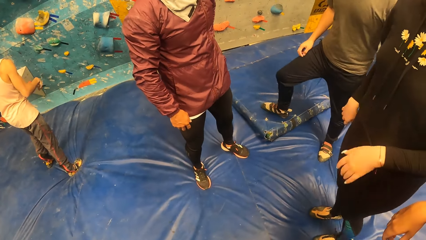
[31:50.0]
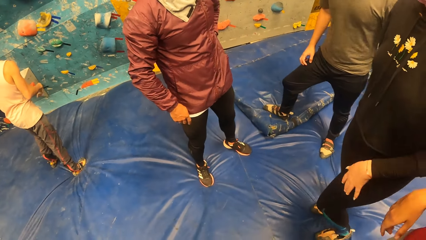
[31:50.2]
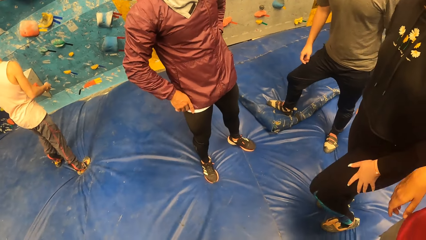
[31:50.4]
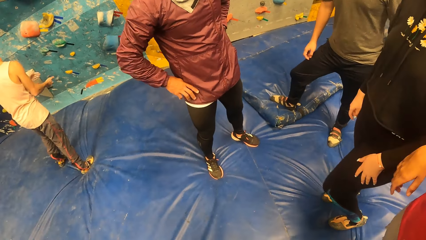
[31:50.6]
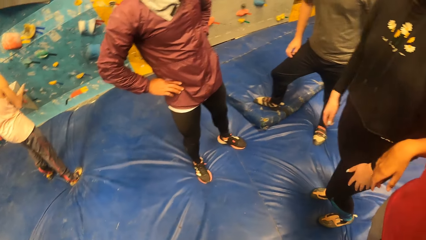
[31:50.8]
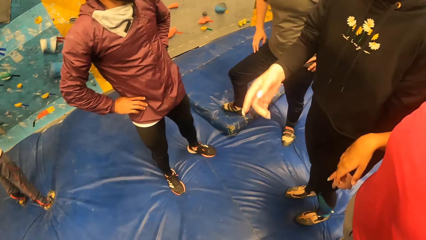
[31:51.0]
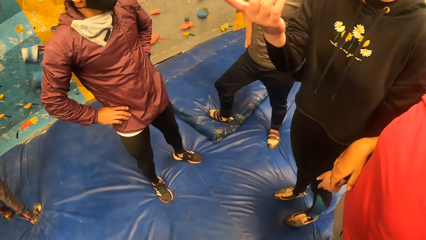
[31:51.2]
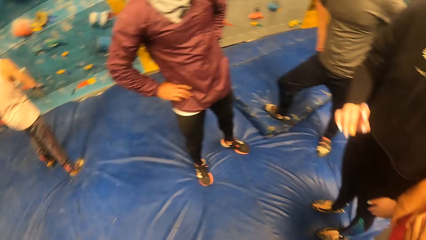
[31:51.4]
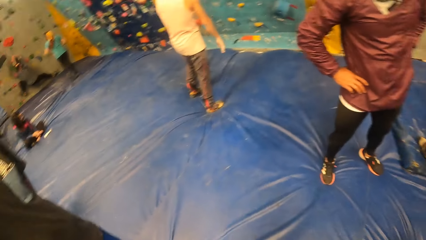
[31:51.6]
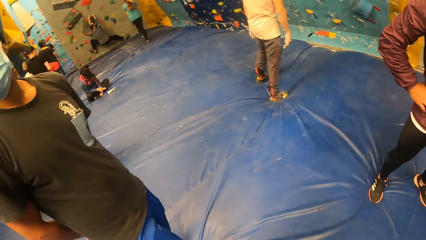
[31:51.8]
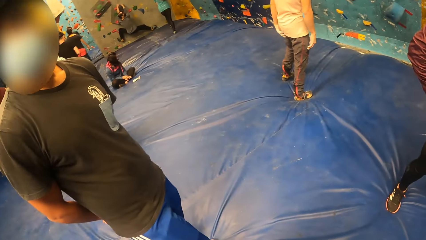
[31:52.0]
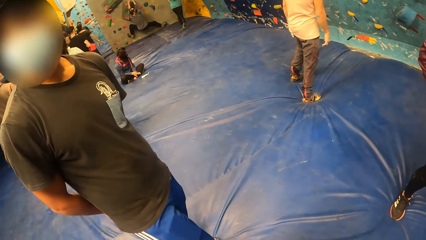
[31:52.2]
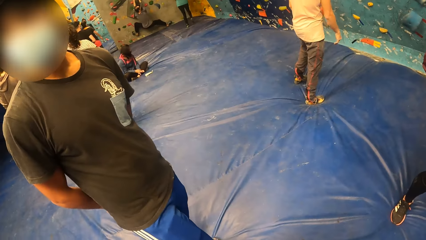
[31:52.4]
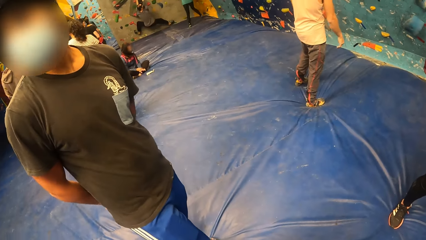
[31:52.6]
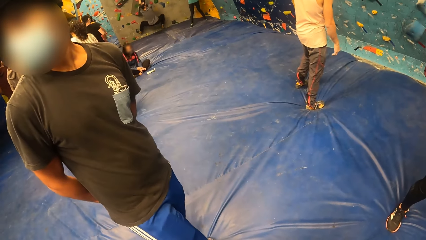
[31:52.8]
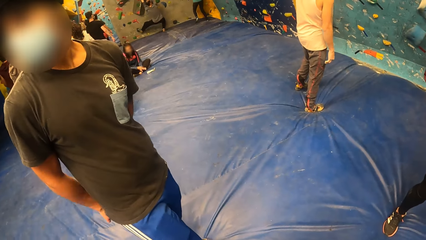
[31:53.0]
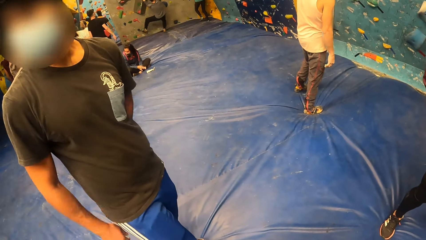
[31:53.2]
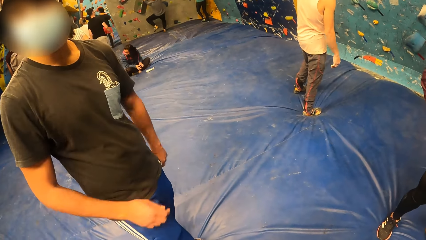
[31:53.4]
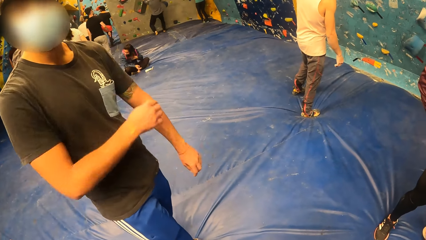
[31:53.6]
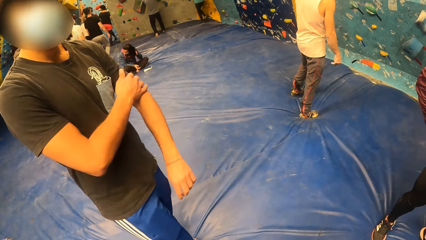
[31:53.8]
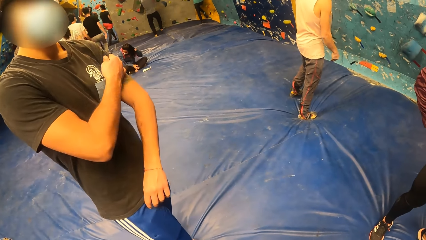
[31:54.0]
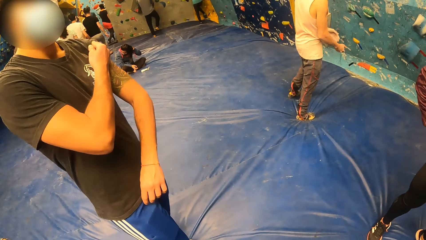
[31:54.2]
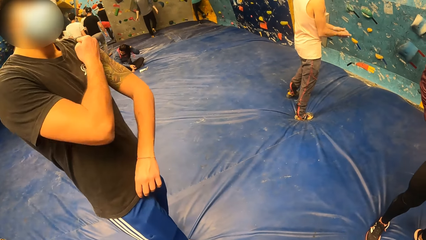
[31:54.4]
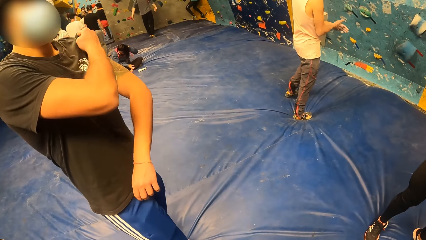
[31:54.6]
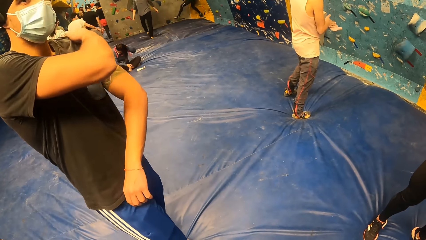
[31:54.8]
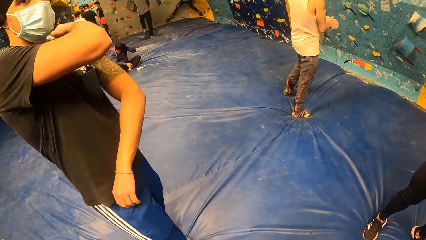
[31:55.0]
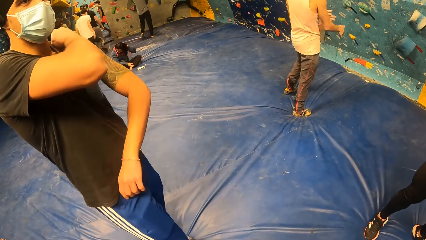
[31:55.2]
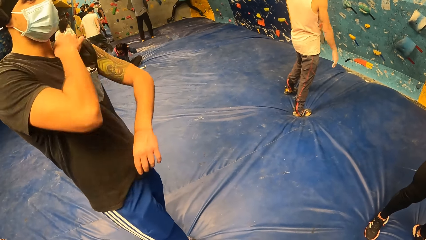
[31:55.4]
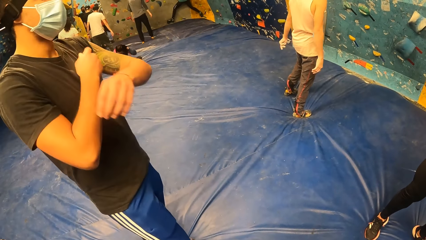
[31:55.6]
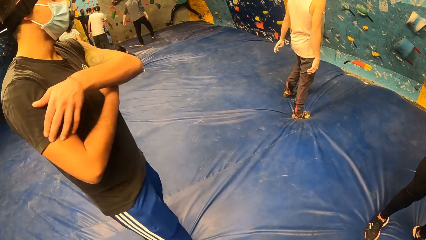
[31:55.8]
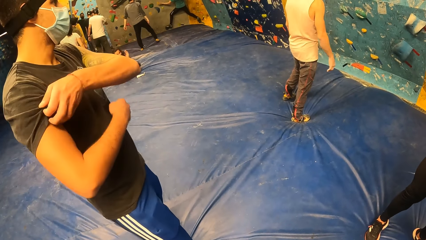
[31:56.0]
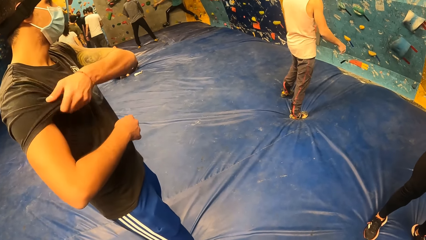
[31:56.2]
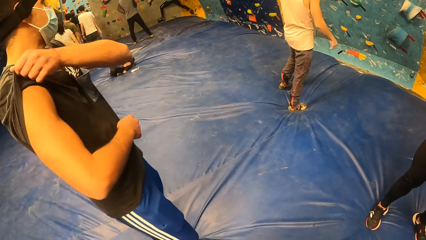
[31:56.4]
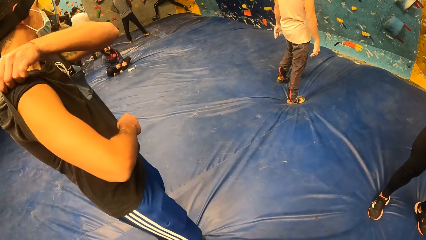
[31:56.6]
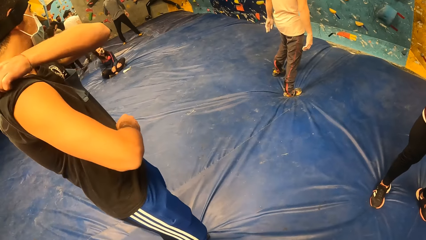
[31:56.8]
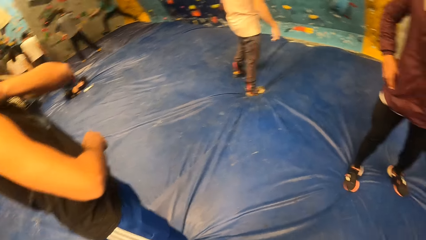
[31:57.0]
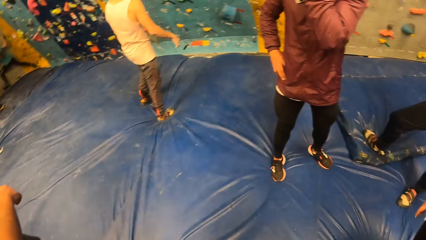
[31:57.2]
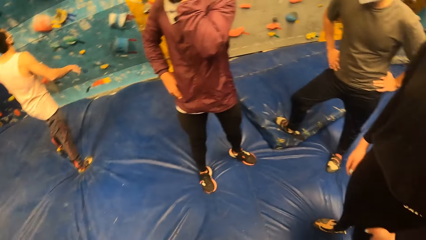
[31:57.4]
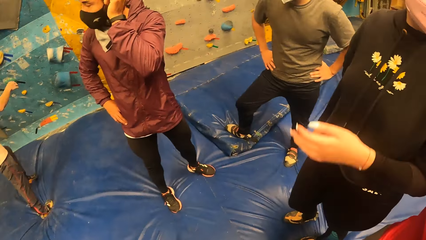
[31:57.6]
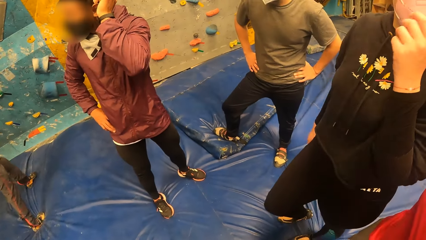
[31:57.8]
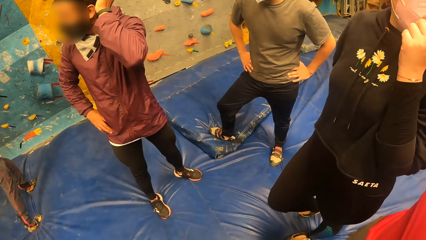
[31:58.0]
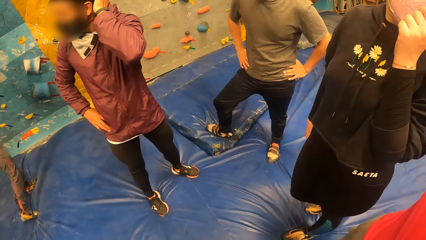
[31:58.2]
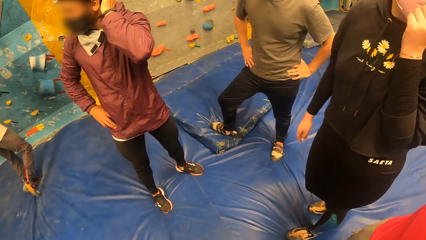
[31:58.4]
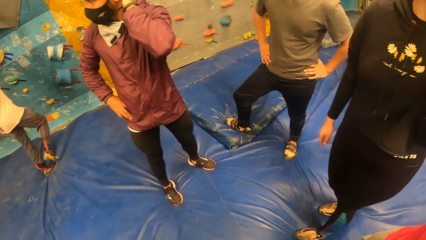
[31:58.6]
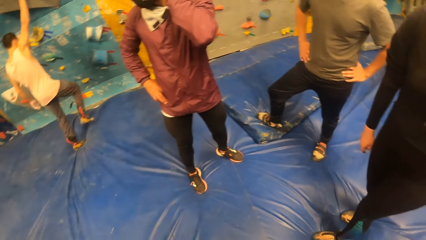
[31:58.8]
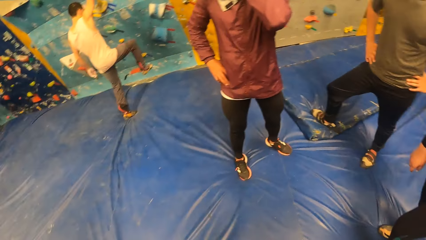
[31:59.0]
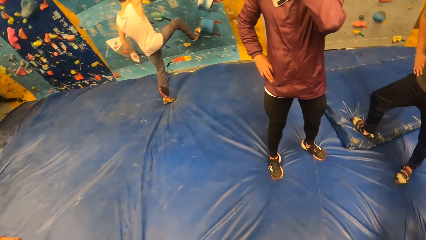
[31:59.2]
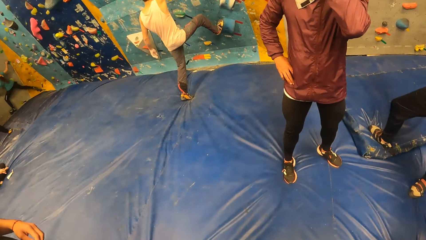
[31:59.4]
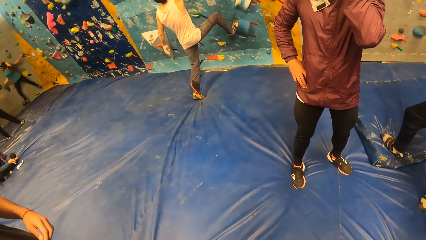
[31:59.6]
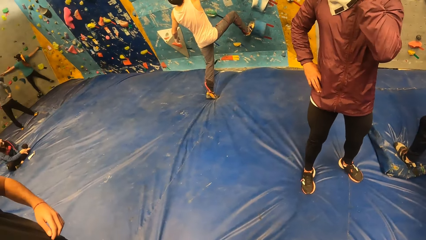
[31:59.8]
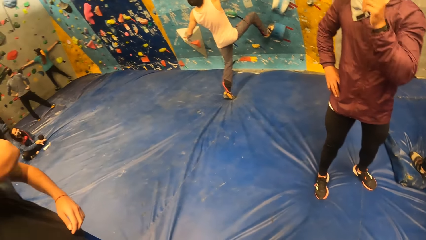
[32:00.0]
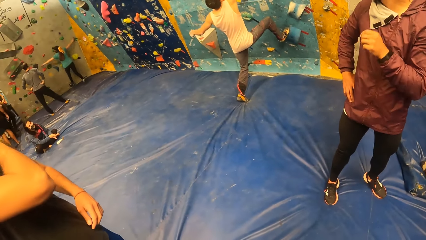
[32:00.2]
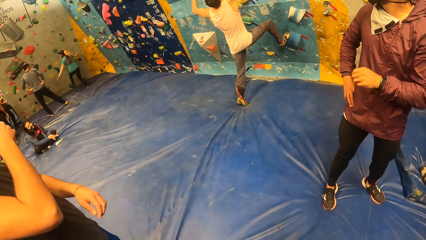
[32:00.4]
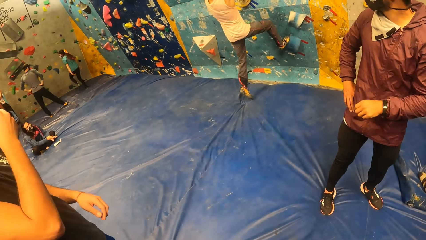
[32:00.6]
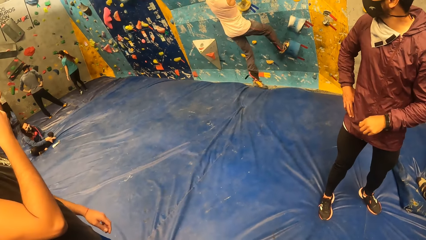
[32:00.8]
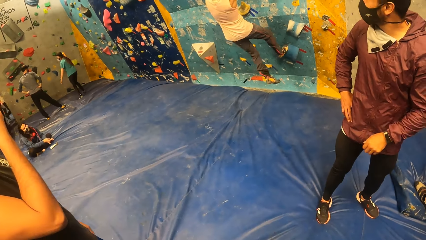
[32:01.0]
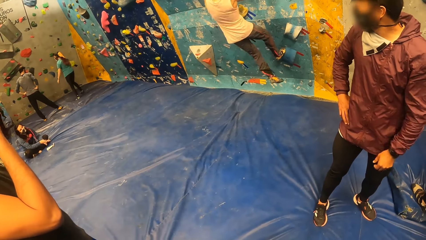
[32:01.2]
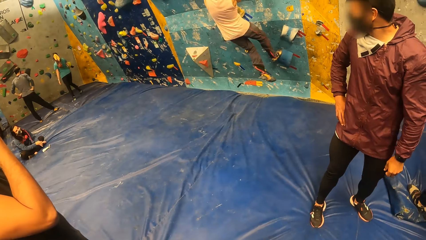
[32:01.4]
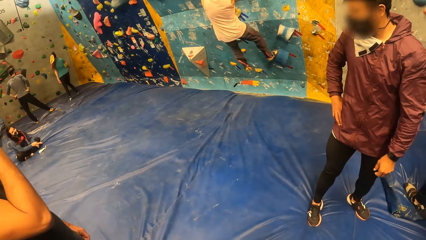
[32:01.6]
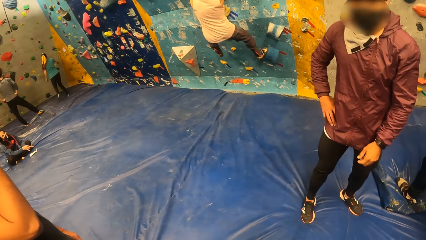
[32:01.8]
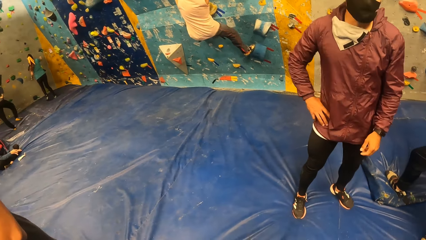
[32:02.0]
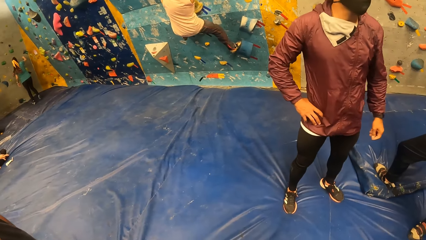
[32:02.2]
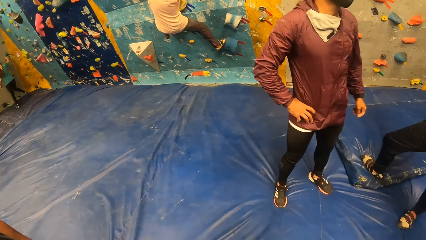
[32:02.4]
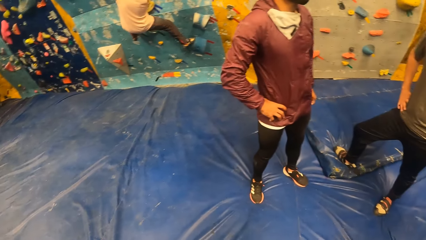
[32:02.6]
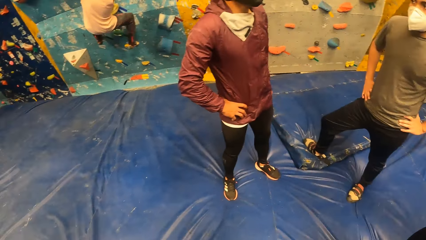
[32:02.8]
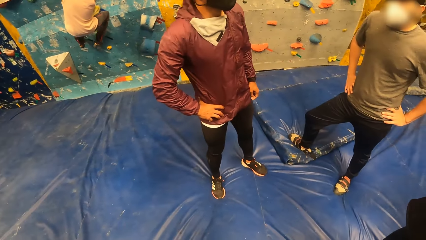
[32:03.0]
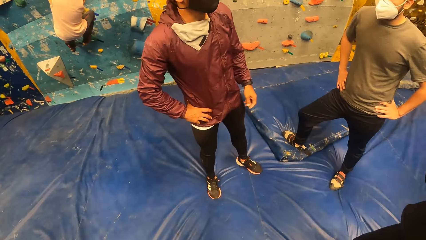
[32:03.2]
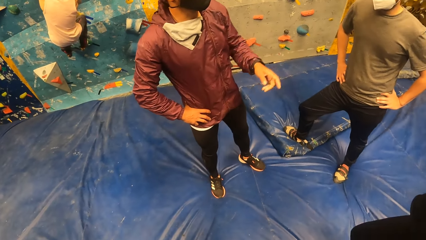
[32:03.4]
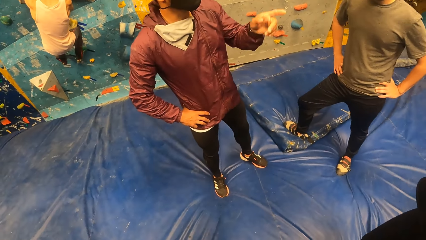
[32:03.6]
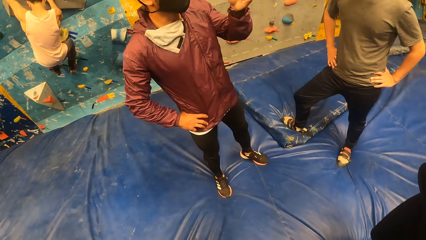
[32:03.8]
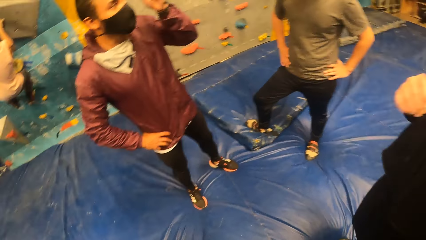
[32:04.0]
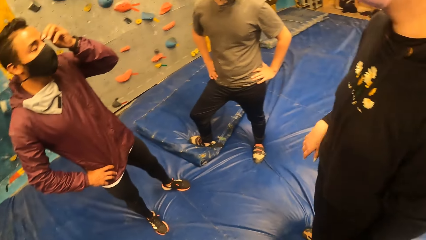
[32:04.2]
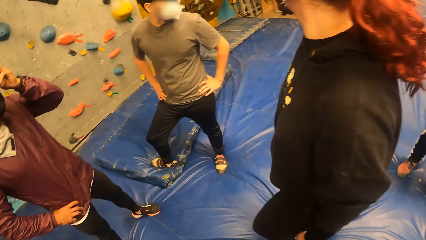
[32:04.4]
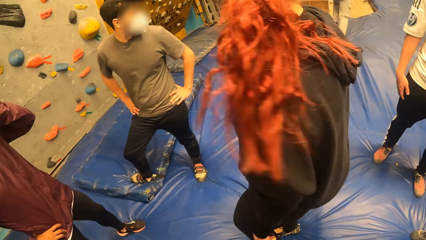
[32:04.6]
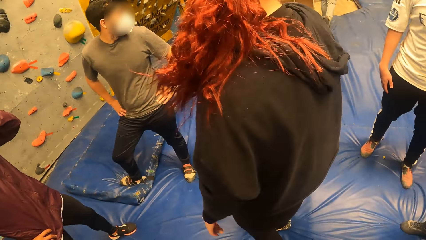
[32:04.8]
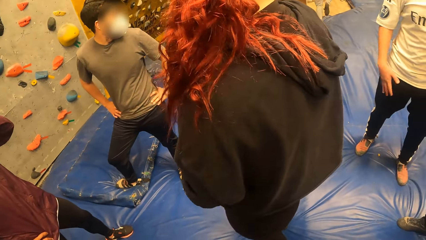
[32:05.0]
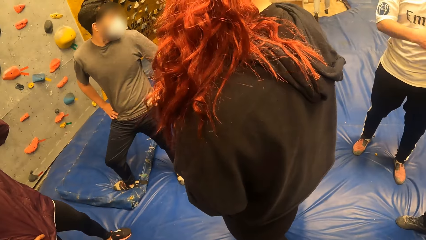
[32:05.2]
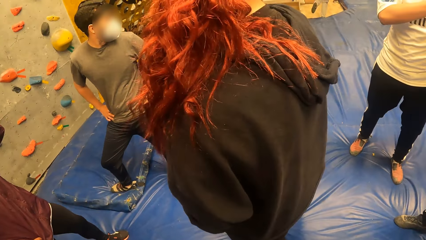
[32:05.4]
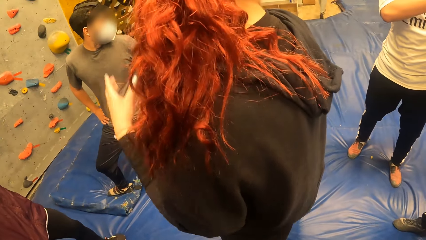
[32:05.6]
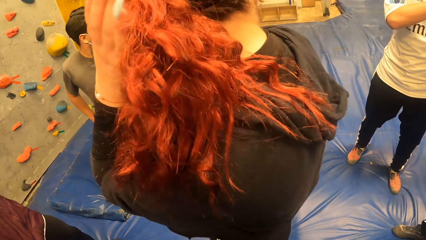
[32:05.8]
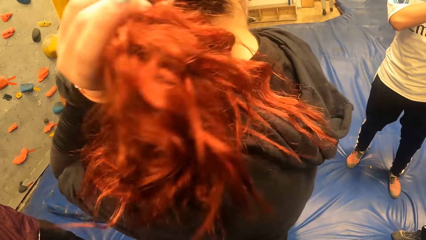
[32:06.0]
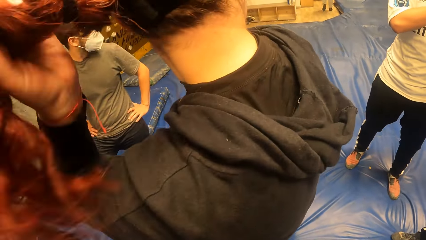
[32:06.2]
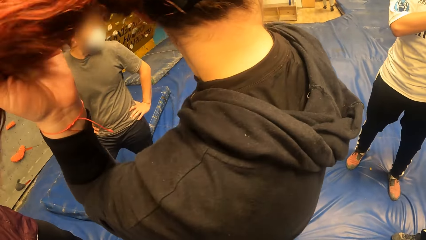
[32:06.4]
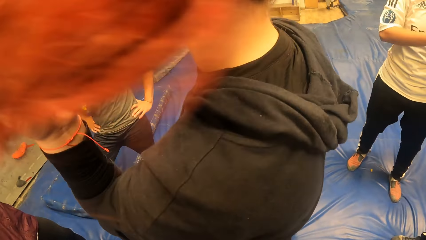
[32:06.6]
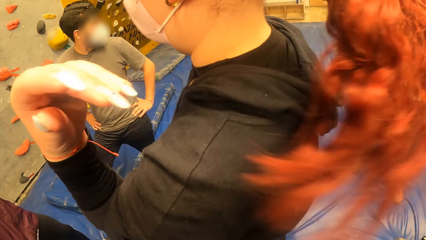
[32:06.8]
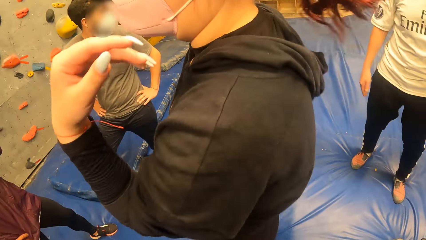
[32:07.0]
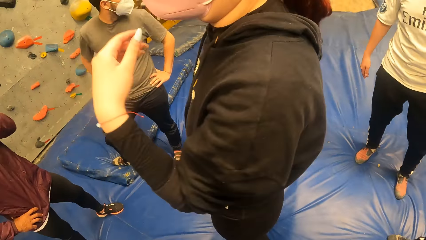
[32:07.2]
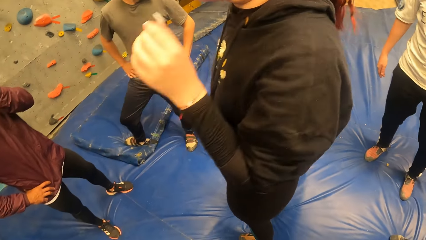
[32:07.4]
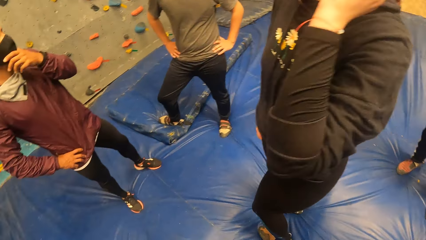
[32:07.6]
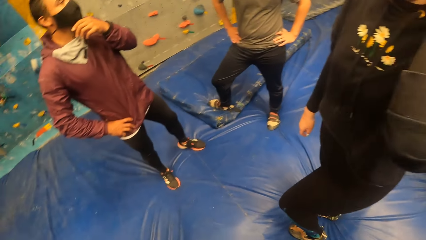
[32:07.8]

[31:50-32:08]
The camera wearer interacts with a group of people. A person sways a hand. The camera wearer looks around. Another person converses with the camera wearer. A man touches his left hand with his right hand. The second person straightens a t-shirt. The man touches his right hand with his left hand. The second person straightens the t-shirt again. The first person adjusts a mask on the face. Another person straightens the hair. Another man climbs the wall in the indoor sport arena with both hands. The camera wearer looks around. The third person points a finger and adjusts a camera. The woman holds her hair with her left hand. The first person straightens the hair.
